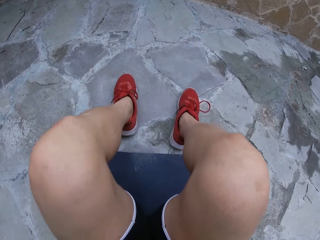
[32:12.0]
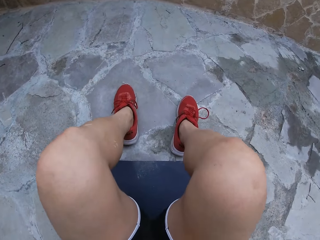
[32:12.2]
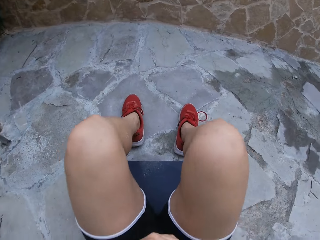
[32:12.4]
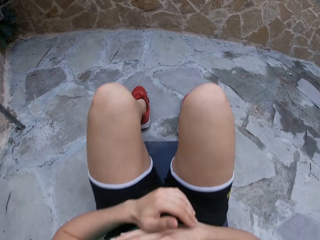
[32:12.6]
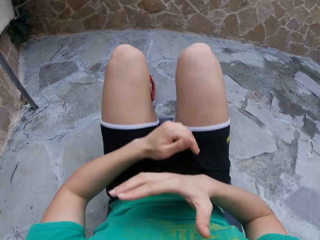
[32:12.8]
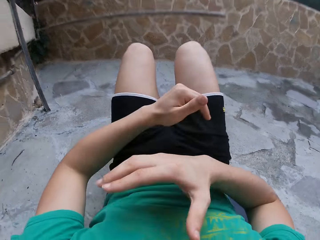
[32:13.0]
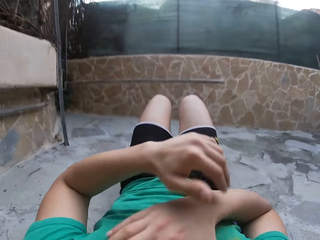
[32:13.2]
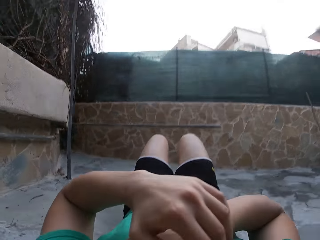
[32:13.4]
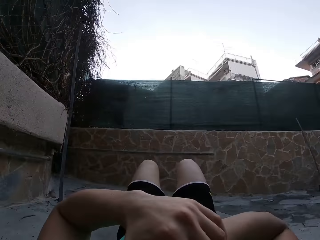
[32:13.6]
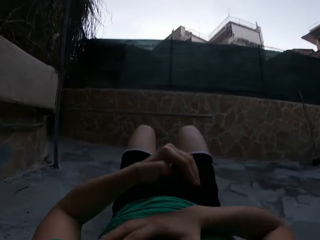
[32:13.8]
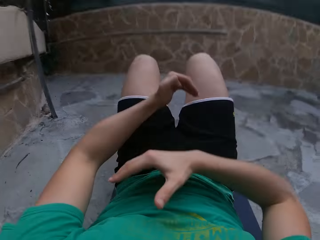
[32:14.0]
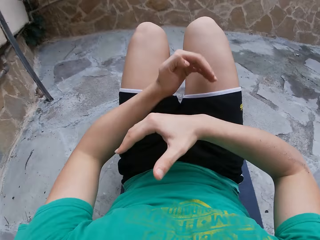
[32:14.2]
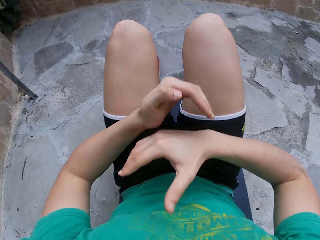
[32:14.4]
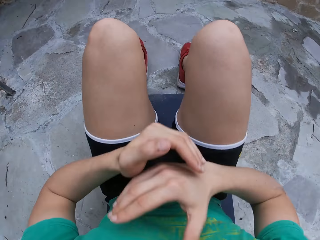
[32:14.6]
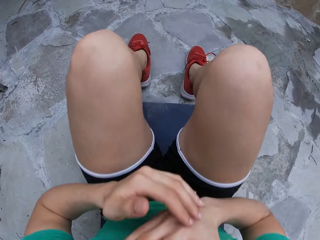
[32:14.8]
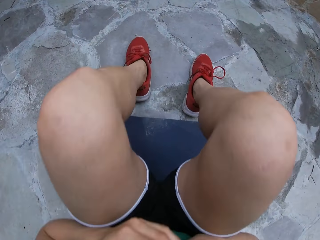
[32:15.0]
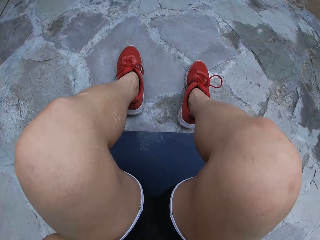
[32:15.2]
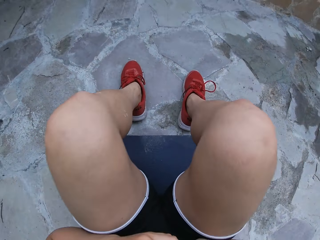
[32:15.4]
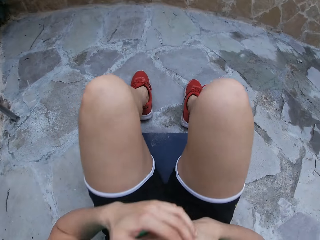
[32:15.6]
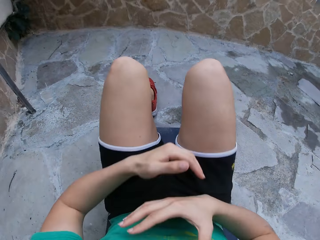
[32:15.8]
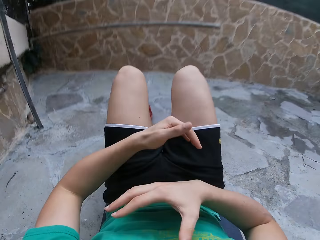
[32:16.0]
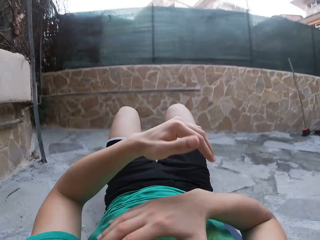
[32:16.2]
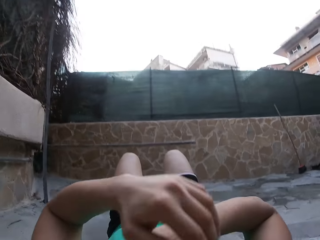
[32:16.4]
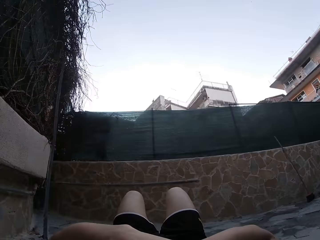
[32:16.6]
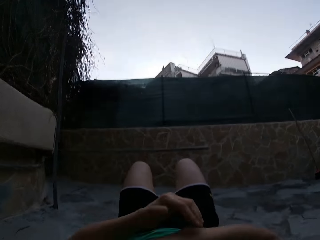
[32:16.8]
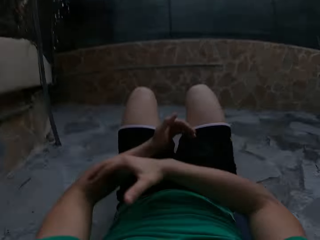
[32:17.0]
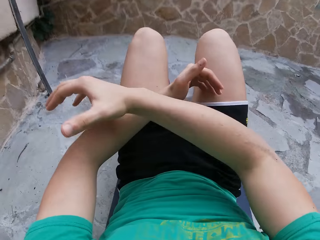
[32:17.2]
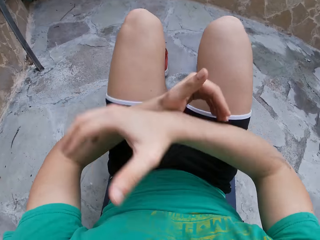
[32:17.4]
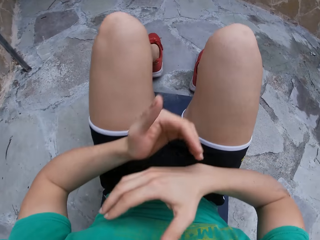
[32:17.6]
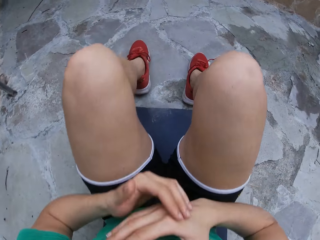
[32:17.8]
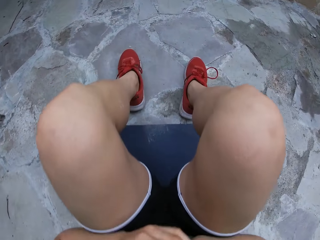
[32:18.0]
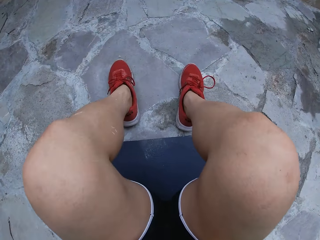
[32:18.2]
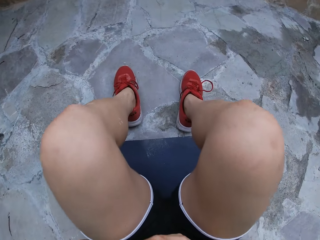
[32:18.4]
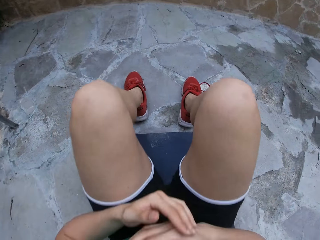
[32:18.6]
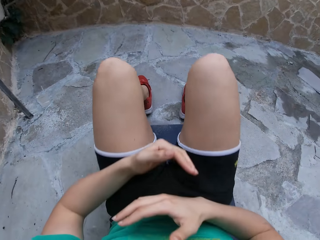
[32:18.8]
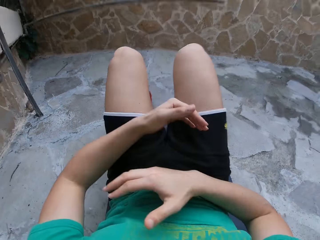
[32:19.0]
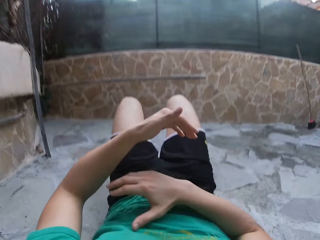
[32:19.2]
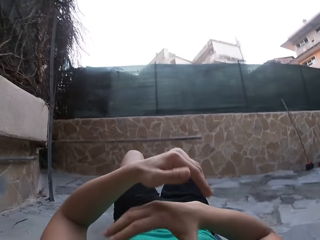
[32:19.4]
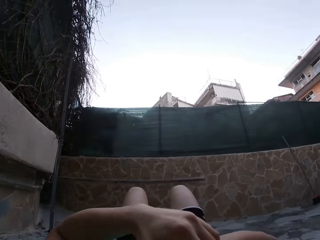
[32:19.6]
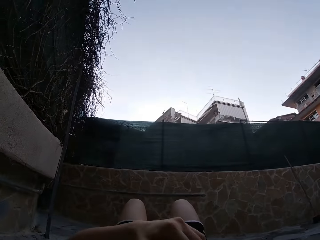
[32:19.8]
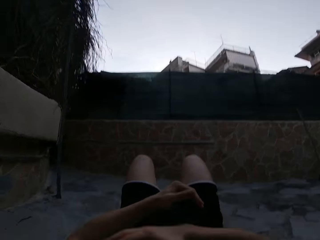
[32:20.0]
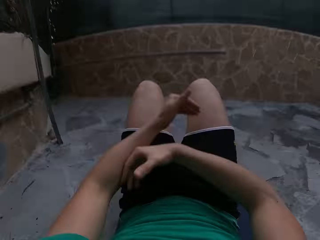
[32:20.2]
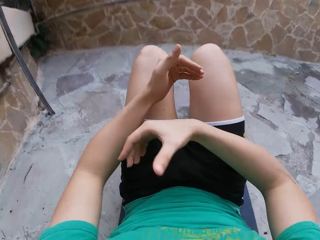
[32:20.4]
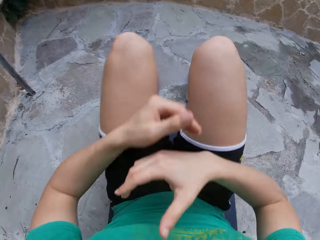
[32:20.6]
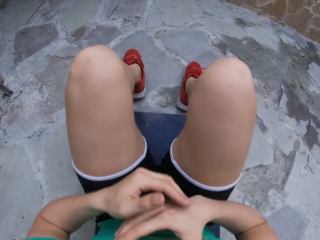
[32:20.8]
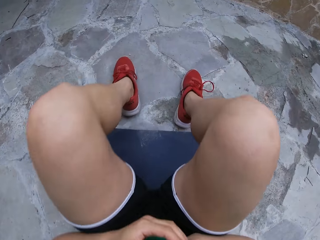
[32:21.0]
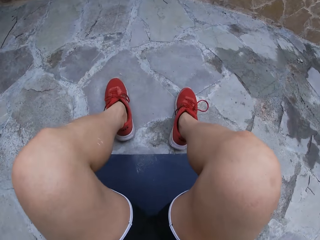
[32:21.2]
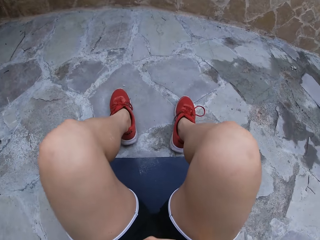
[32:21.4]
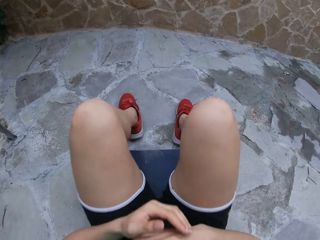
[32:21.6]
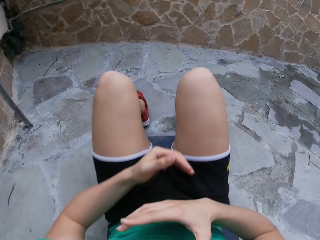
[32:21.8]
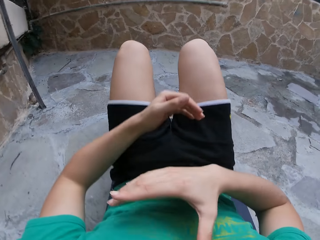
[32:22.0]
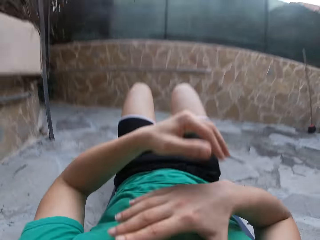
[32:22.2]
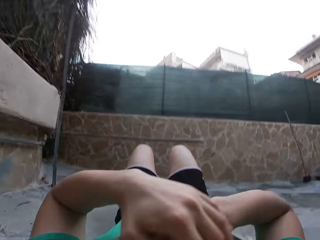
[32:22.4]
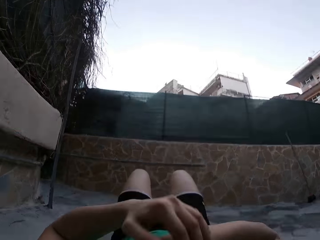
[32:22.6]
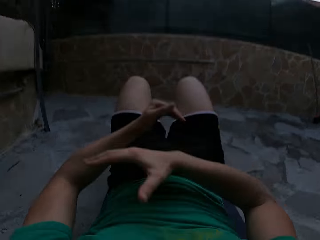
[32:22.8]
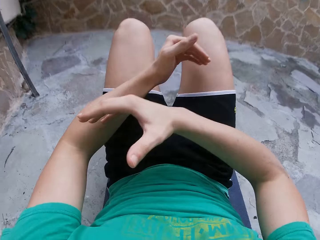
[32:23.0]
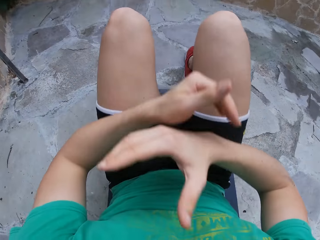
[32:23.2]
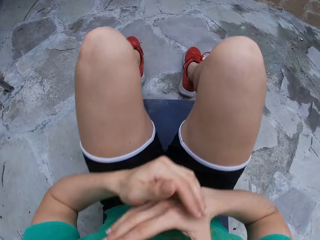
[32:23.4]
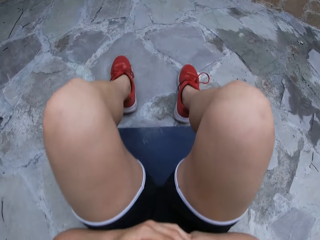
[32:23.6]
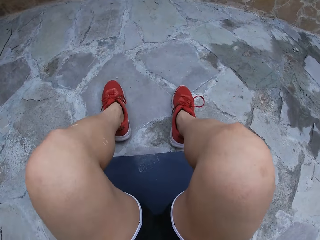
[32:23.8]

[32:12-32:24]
The camera wearer lowers the upper body. They continue to perform exercise. They lift the upper body. They lower the upper body. They lift the upper body. They lower the upper body. They lift the upper body. They lower the upper body. They lift the upper body.

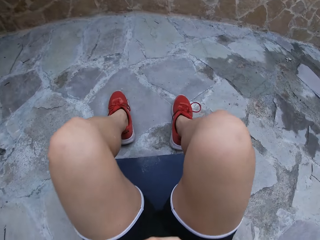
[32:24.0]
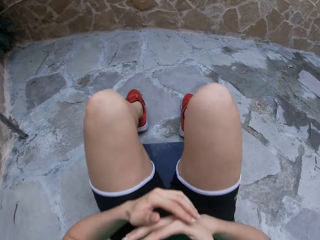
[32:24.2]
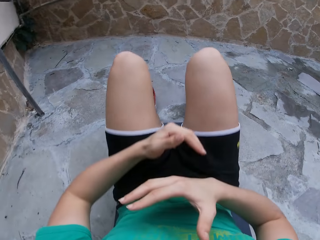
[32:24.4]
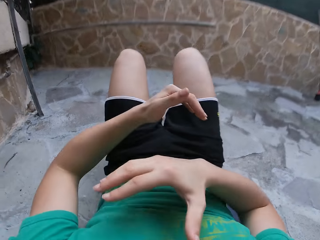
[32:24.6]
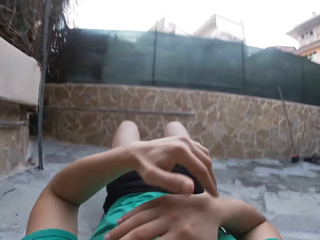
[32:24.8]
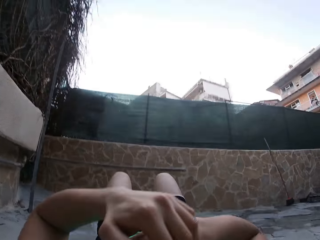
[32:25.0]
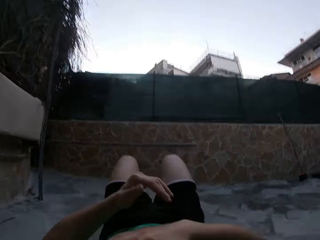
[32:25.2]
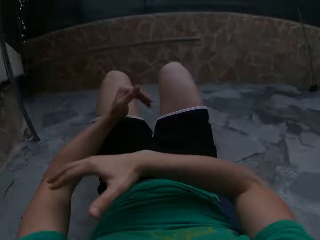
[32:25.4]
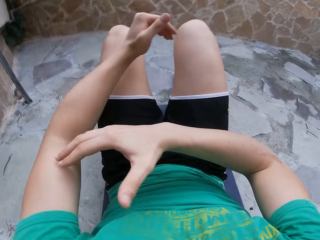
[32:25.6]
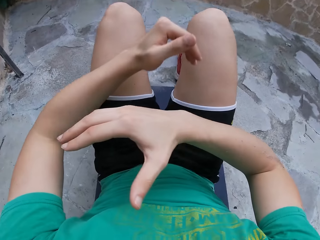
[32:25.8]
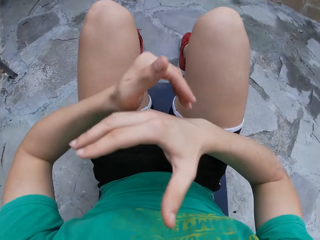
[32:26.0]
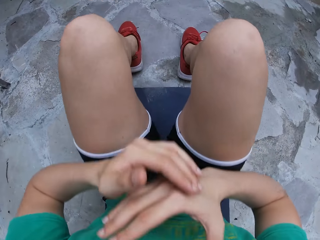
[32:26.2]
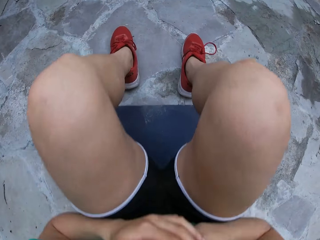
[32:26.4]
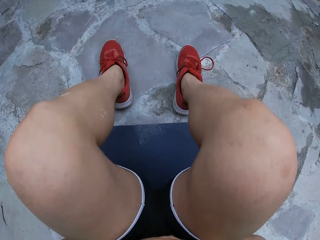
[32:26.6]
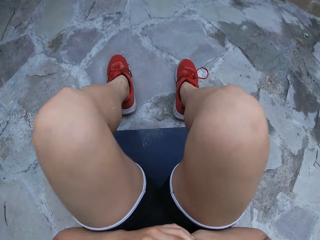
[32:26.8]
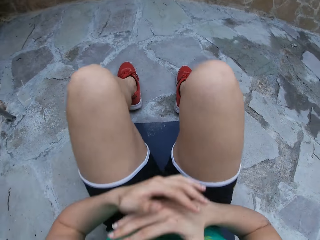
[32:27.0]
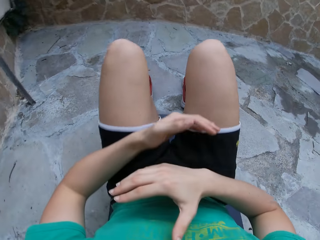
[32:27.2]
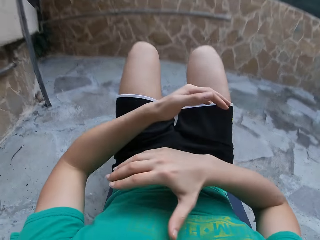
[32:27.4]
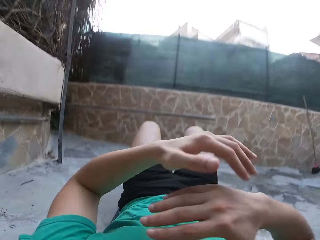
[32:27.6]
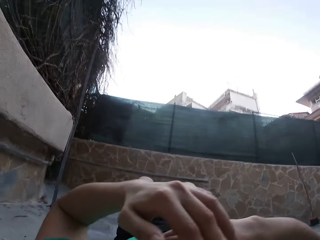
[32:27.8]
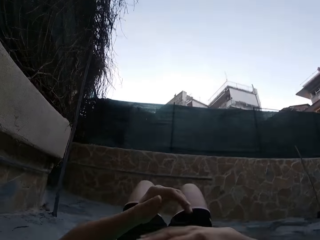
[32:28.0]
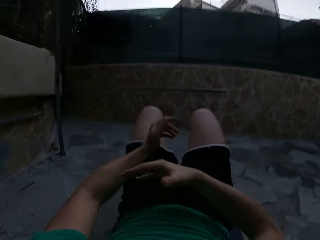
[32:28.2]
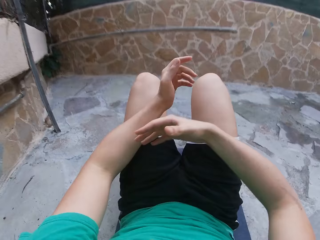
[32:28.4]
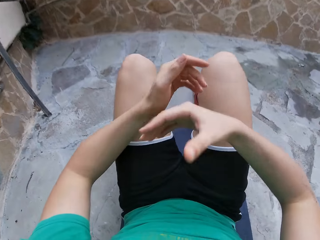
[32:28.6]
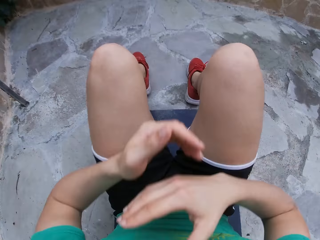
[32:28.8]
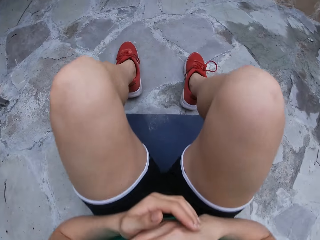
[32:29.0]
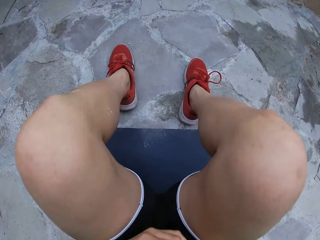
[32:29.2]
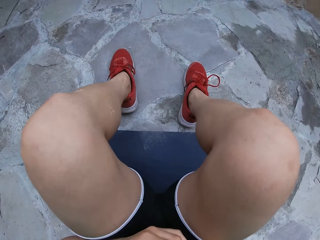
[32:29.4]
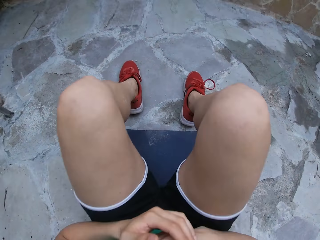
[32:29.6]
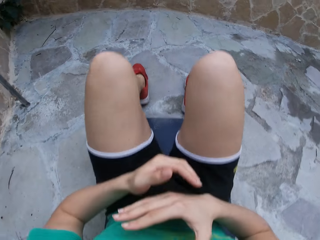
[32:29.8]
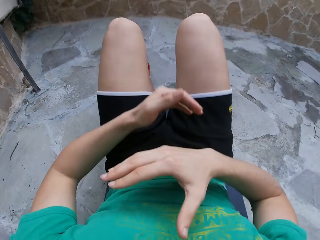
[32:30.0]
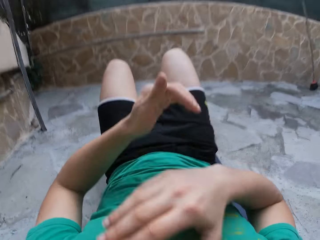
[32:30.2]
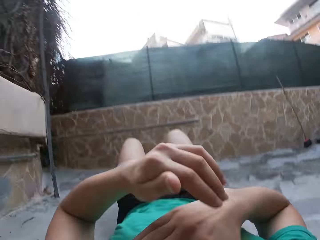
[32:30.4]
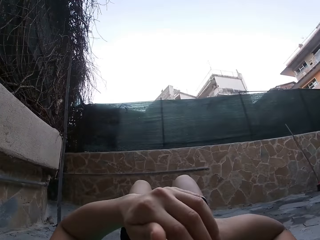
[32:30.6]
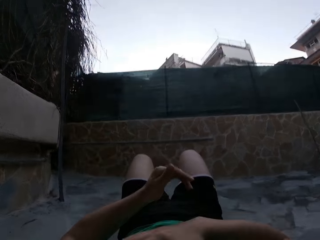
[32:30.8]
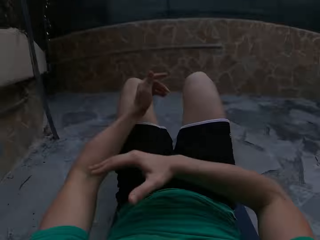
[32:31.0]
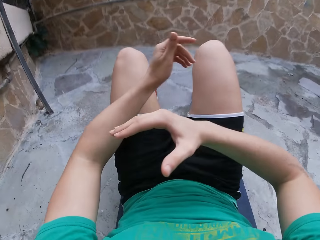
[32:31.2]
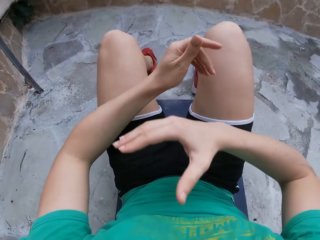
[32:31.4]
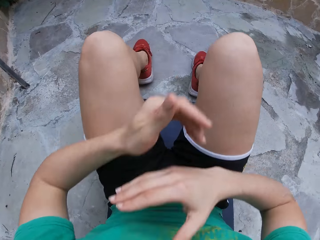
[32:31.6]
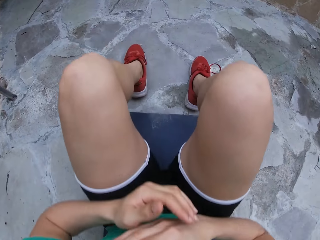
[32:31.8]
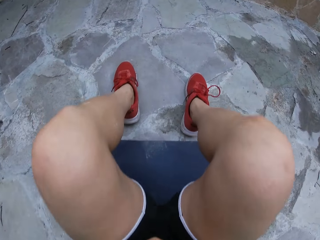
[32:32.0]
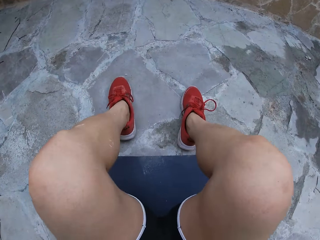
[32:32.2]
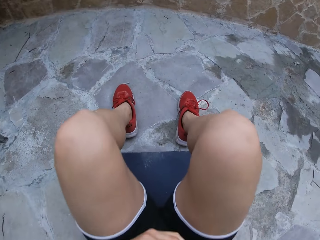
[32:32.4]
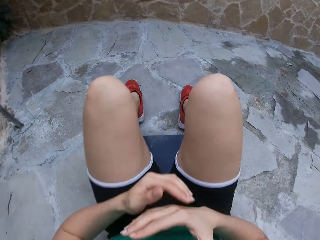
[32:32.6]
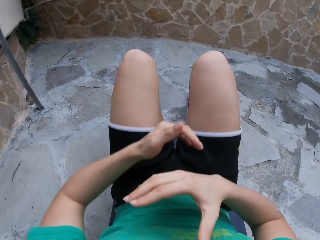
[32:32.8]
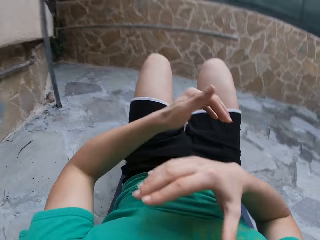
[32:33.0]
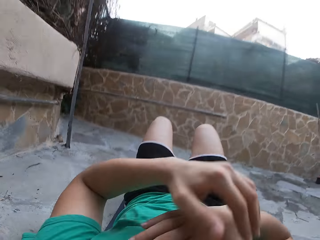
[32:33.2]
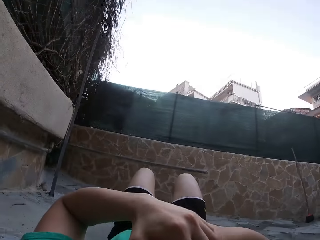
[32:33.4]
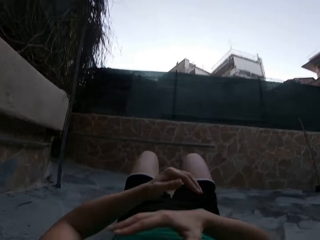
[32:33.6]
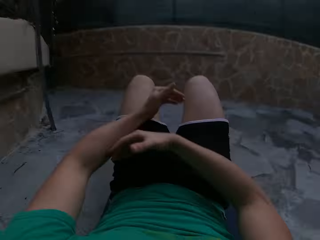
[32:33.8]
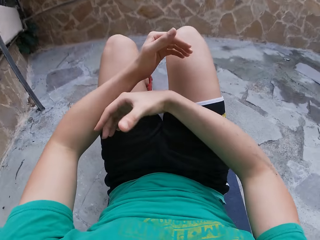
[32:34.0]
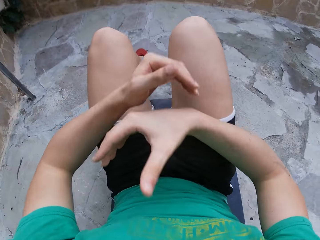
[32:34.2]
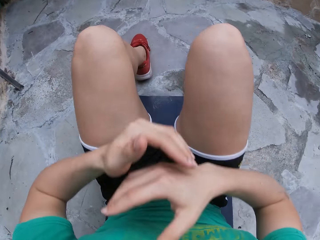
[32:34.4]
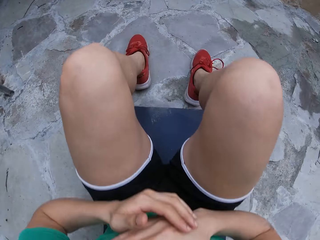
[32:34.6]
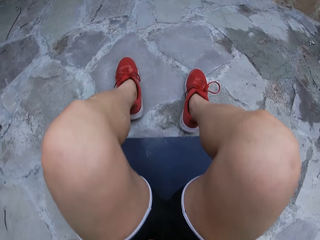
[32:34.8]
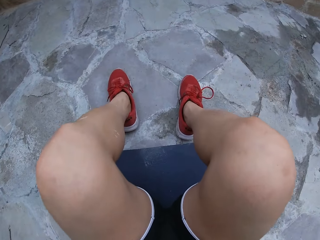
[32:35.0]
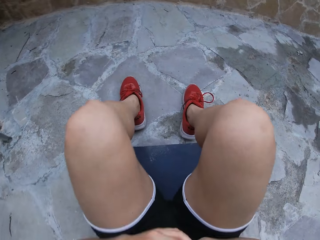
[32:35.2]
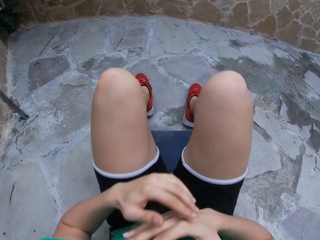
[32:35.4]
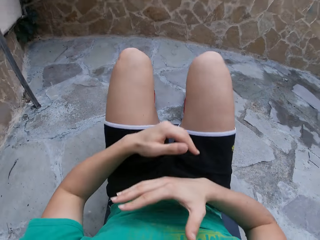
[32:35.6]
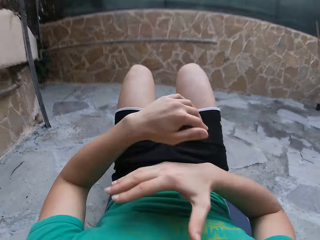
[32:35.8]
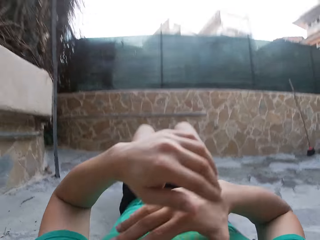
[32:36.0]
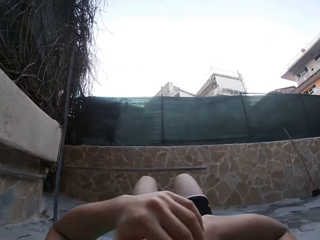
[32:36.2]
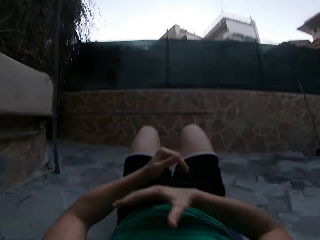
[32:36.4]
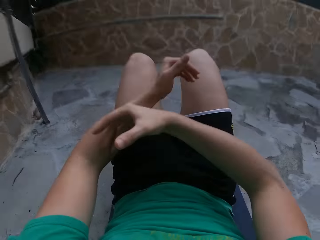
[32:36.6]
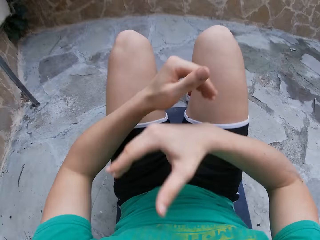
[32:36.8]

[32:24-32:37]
The camera wearer lowers the upper body. They lift the upper body. They lower the upper body. They lift the upper body. They lower the upper body. They lift the upper body. They lower the upper body. They lift the upper body. They lower the upper body. They lift the upper body.
